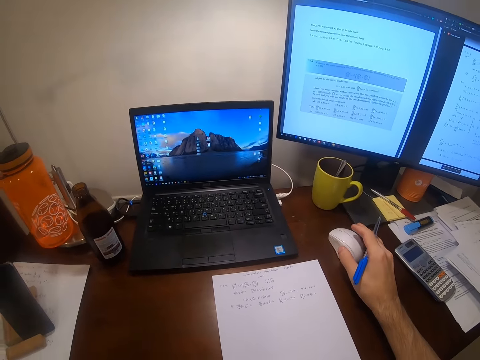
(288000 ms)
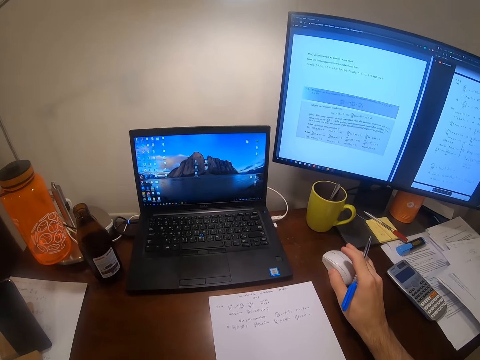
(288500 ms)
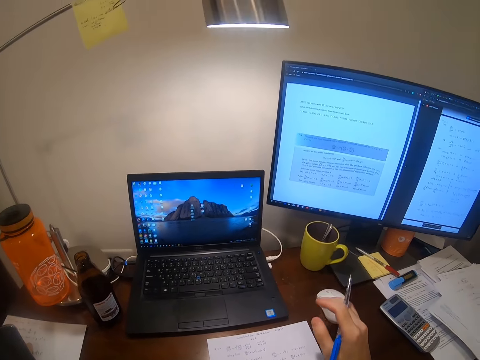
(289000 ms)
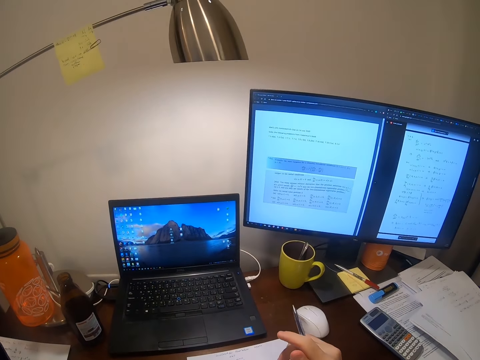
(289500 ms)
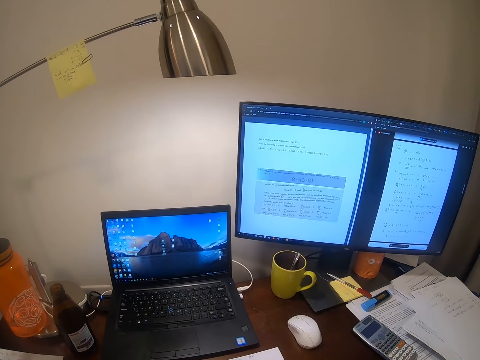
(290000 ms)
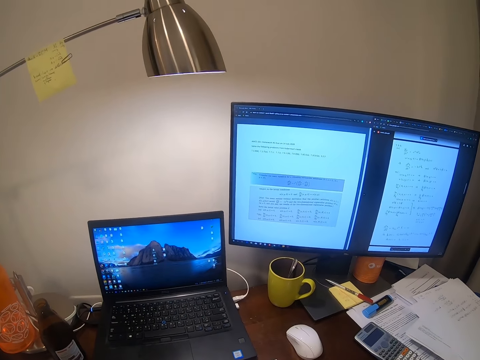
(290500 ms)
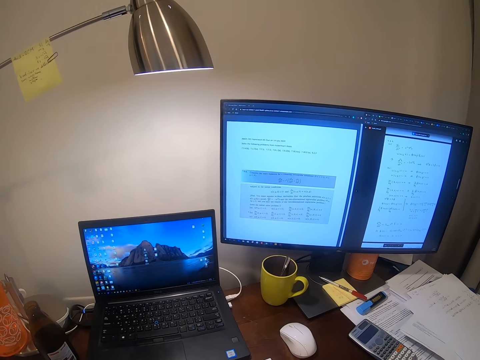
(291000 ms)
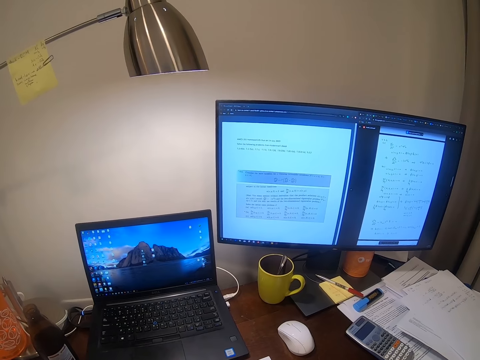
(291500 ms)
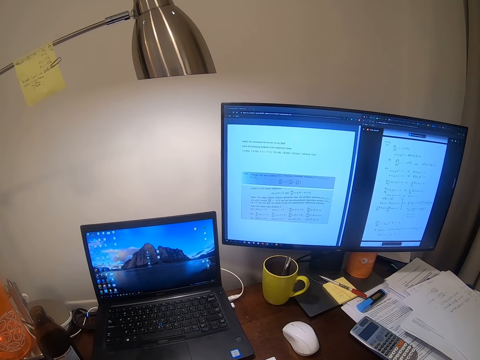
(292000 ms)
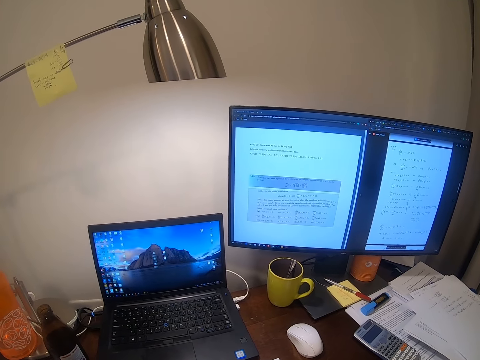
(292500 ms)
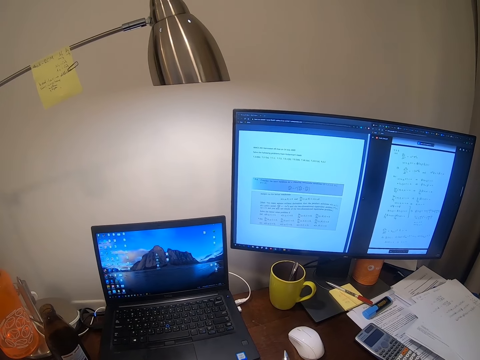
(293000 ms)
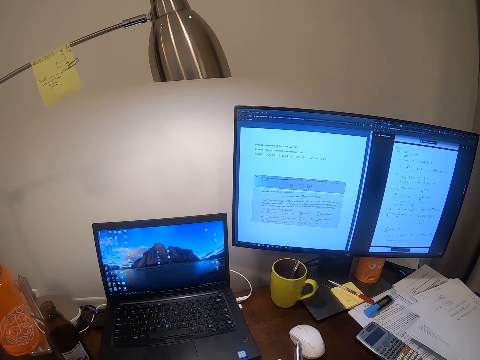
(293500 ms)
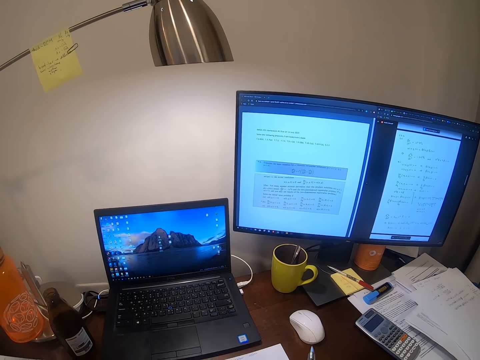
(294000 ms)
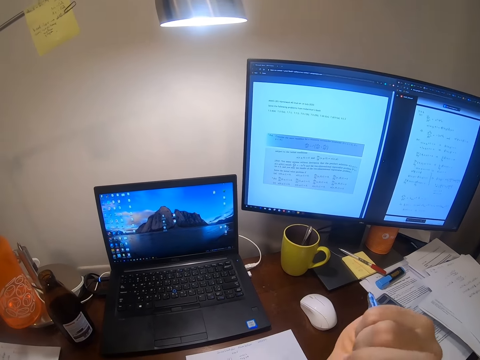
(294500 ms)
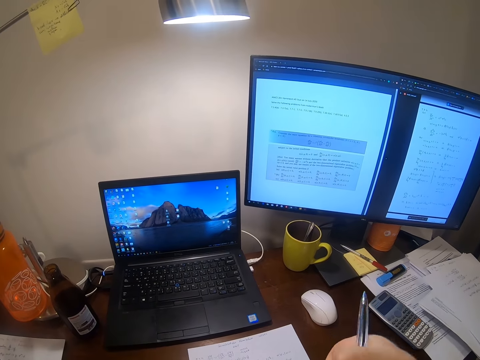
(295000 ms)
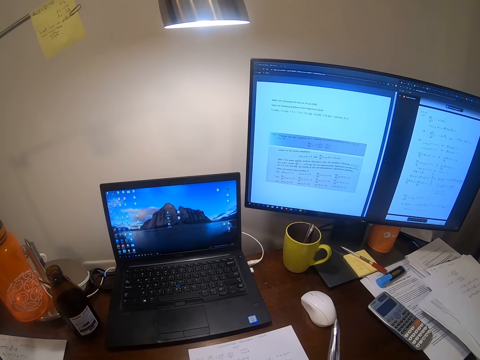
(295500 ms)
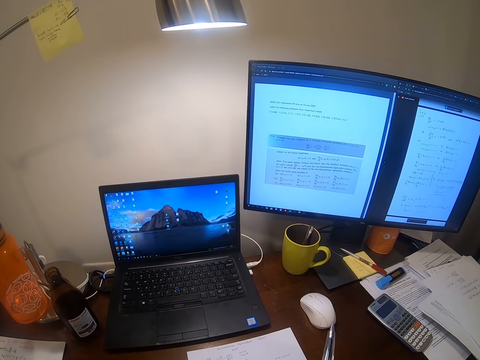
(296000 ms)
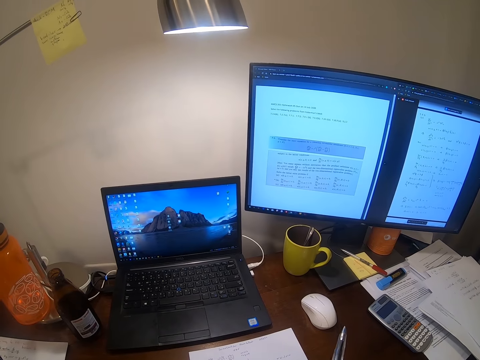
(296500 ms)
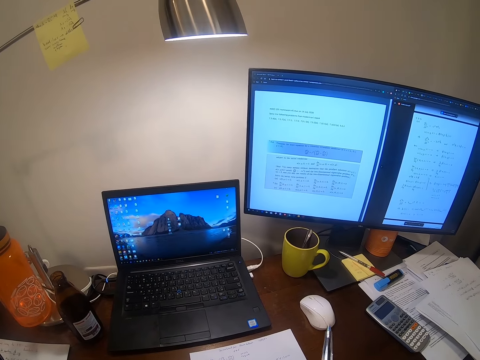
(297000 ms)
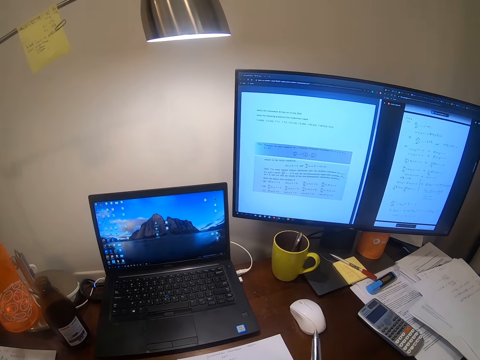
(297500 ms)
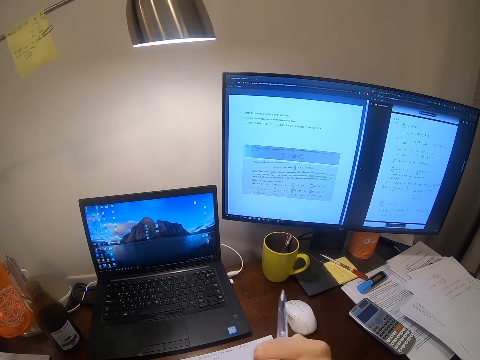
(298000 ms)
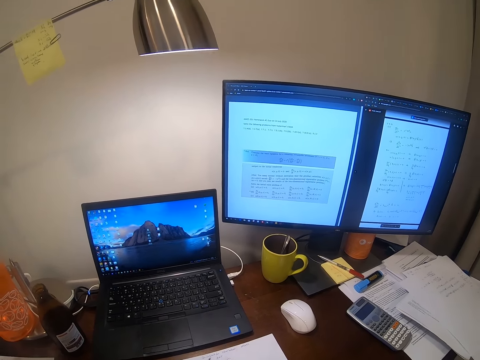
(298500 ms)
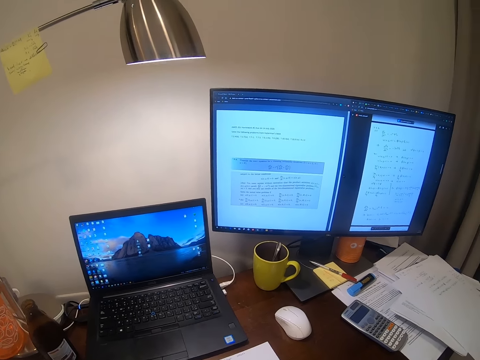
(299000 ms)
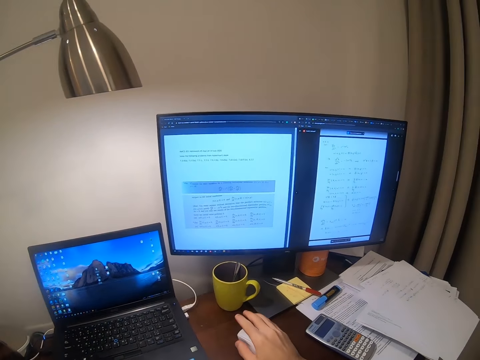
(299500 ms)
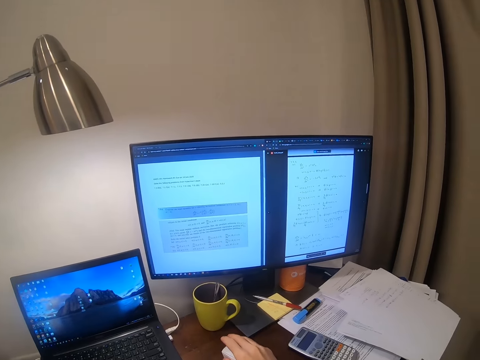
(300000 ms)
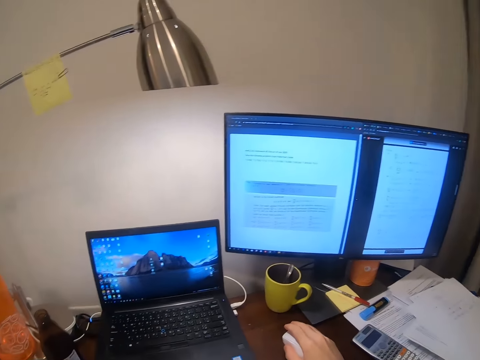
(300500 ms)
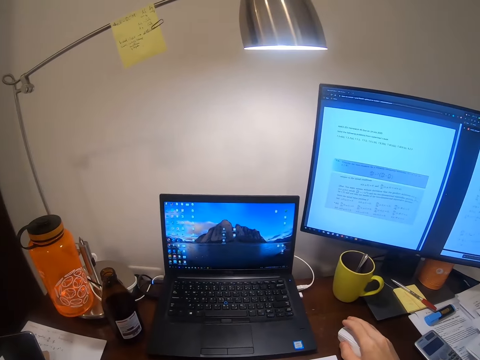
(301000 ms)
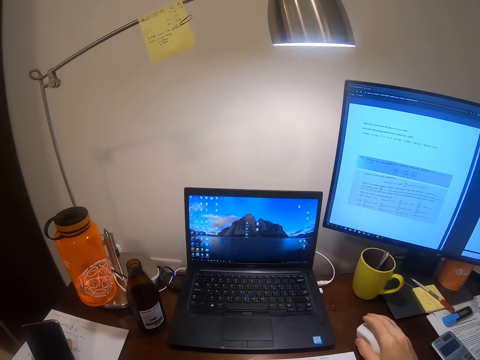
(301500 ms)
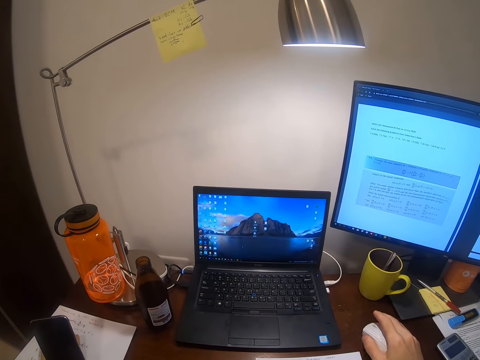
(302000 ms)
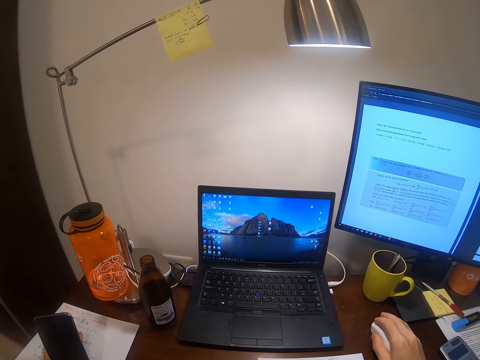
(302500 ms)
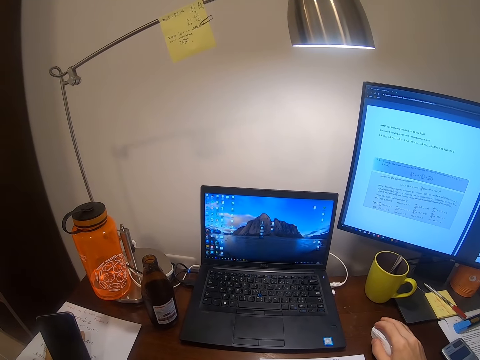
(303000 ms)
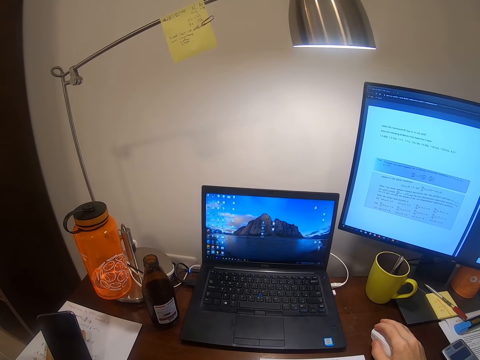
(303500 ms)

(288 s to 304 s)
The camera wearer removes his hand from the mouse. He looks at the desktop. He looks around. He operates the desktop.

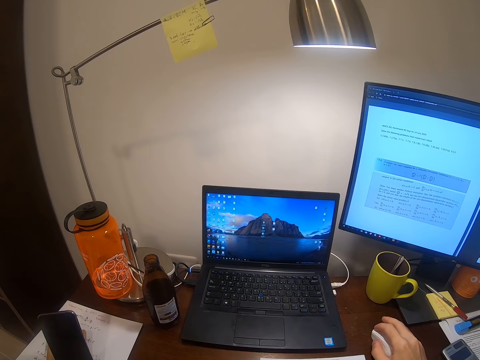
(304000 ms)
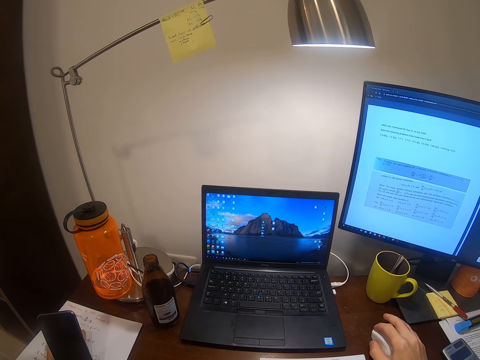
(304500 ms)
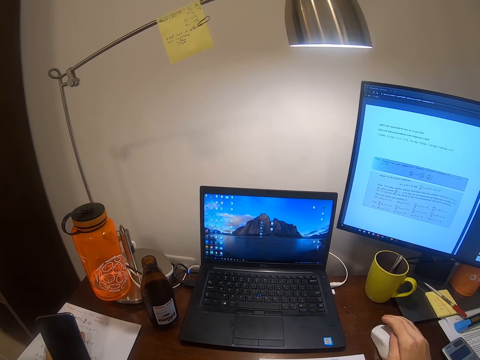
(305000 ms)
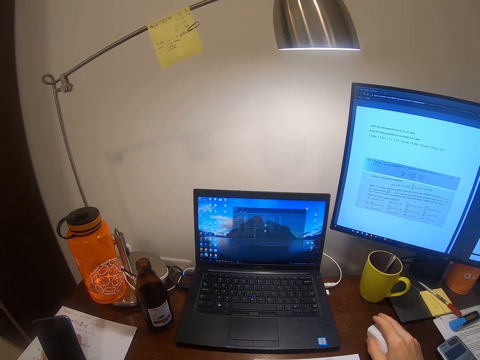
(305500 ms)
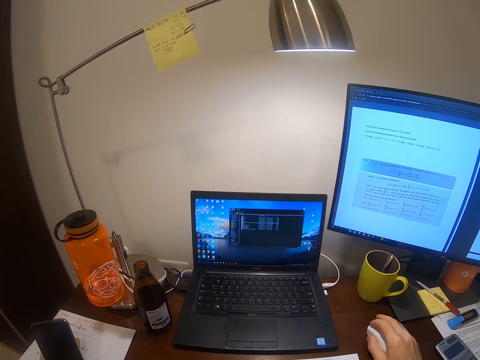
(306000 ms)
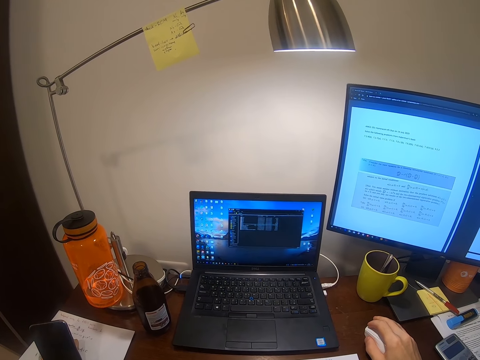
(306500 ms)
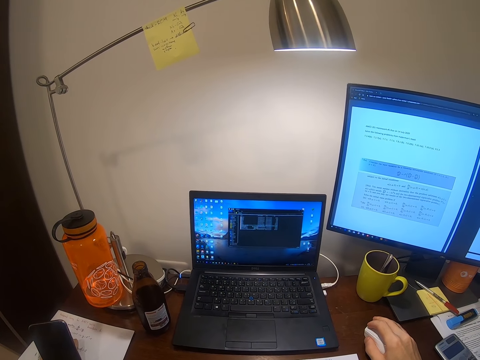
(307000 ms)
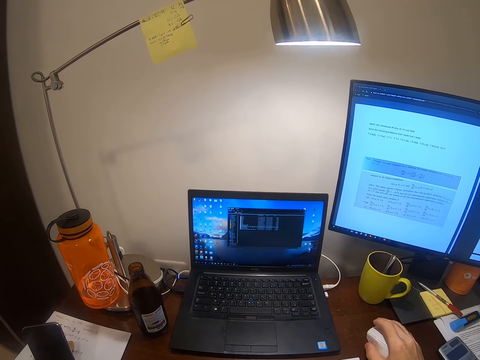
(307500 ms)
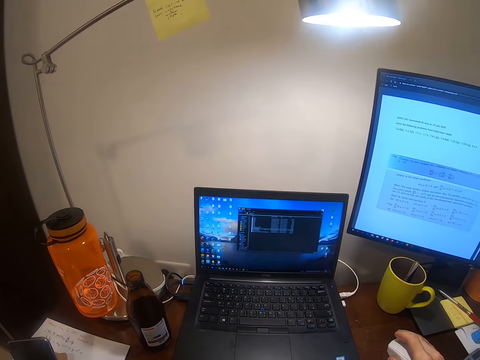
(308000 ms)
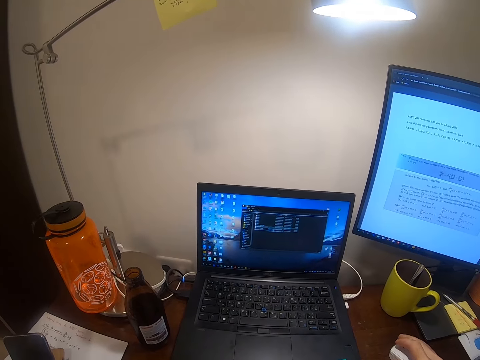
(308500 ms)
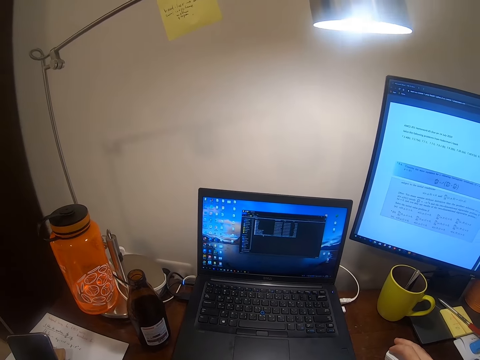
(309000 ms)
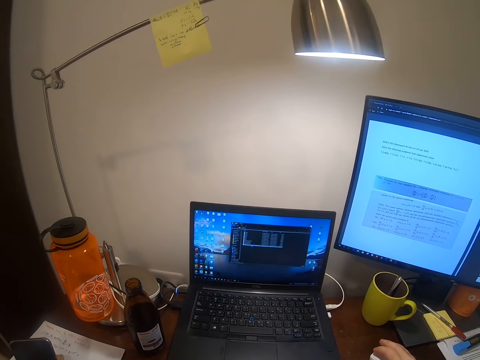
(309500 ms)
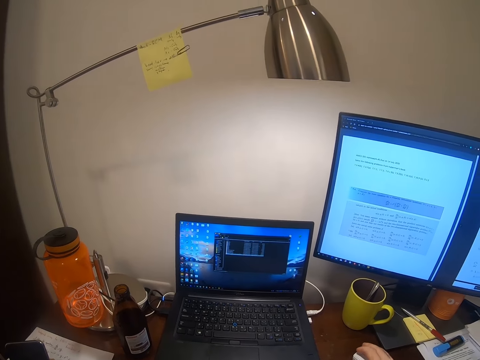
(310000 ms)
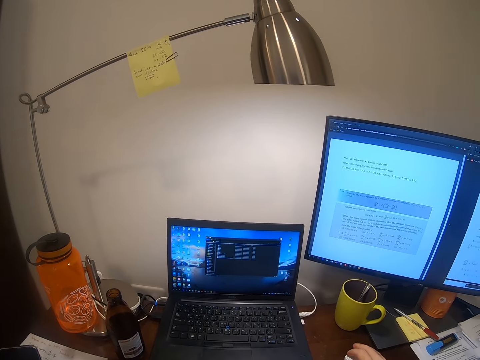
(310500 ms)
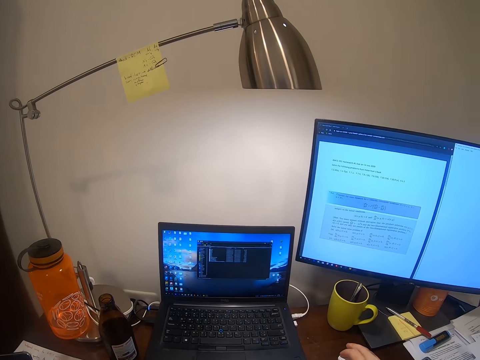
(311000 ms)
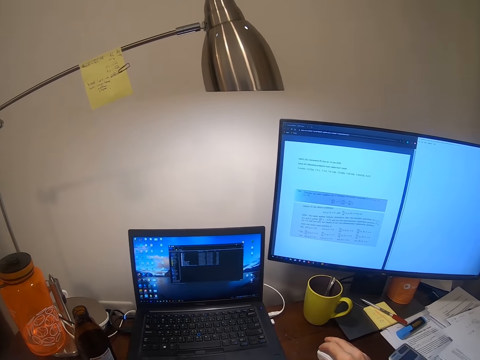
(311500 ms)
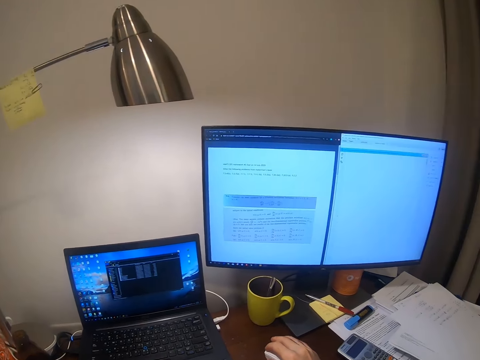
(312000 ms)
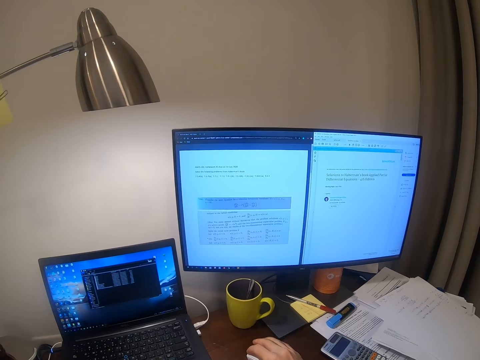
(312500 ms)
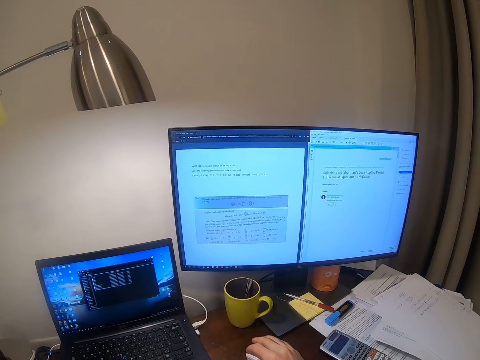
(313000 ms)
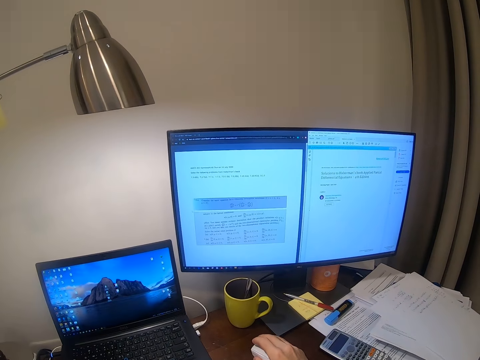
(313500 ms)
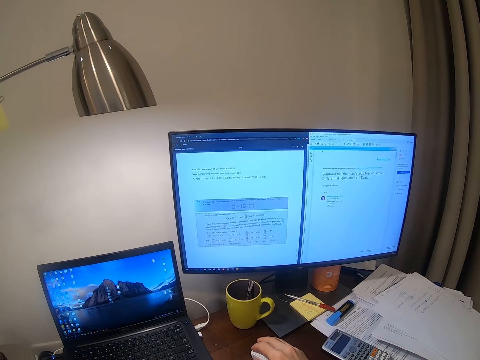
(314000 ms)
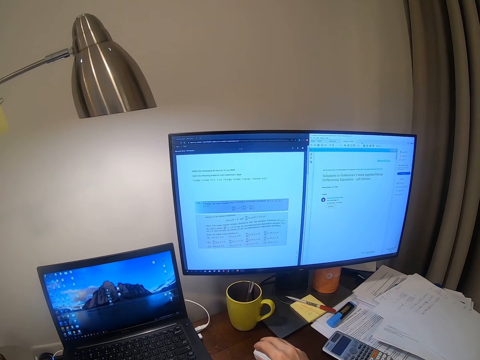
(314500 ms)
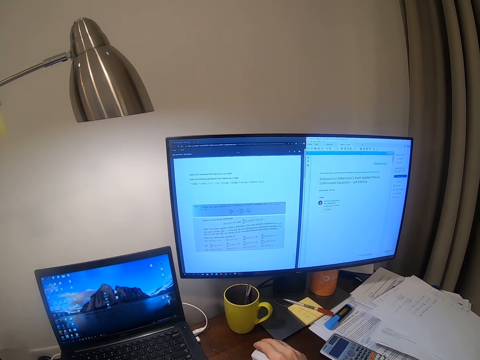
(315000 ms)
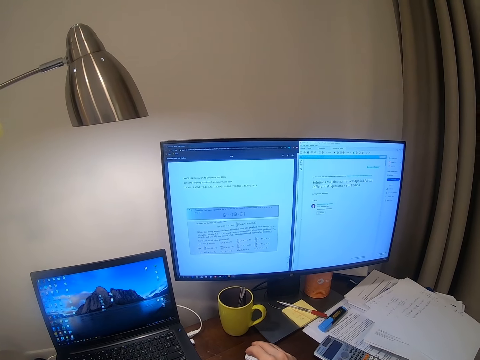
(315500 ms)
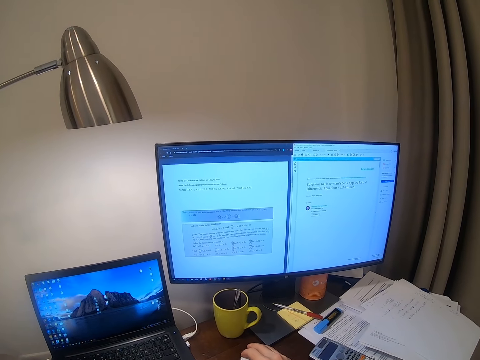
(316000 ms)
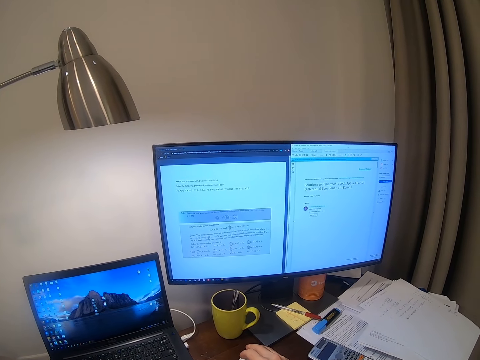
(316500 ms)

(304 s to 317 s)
The camera wearer operates the laptop with a mouse.
